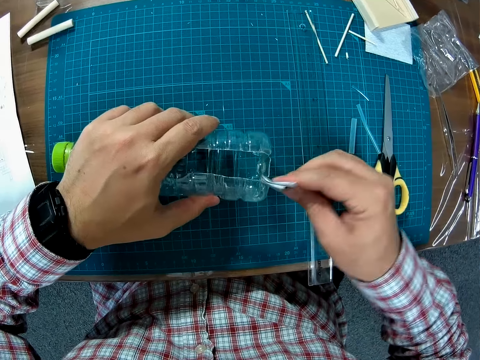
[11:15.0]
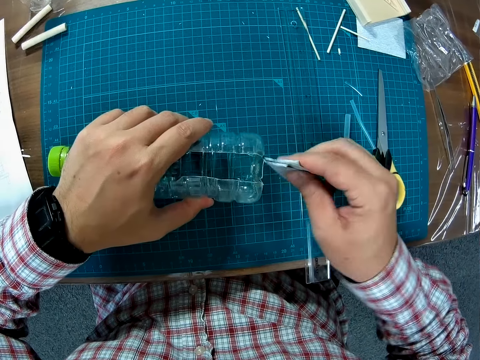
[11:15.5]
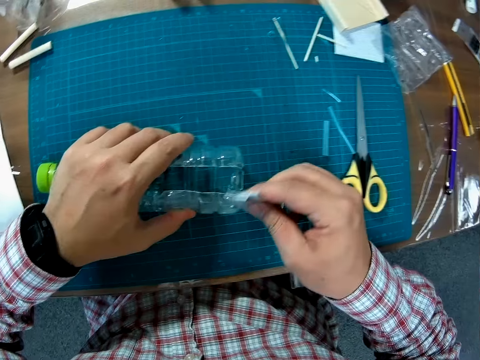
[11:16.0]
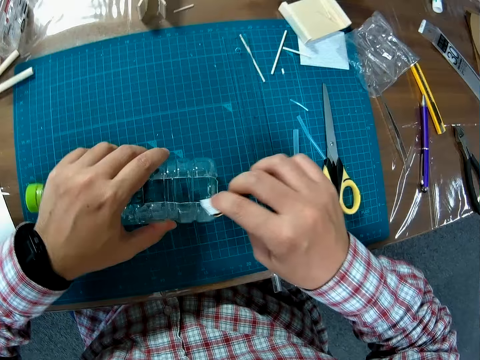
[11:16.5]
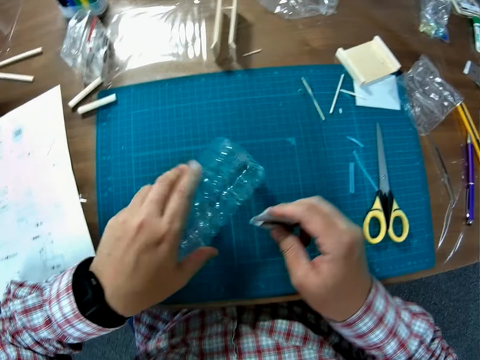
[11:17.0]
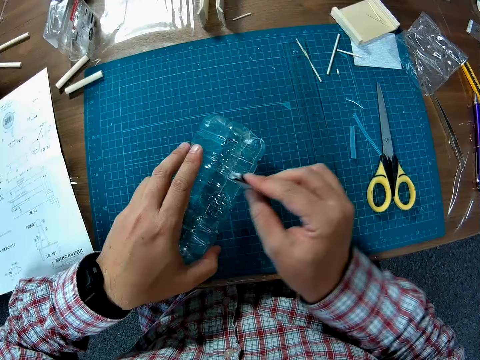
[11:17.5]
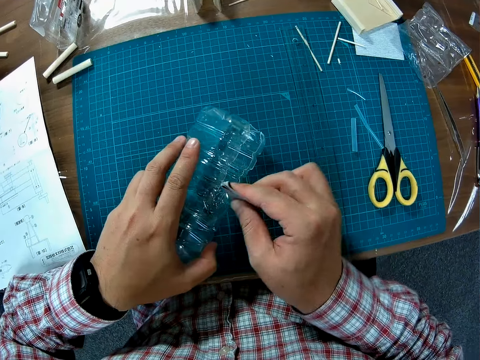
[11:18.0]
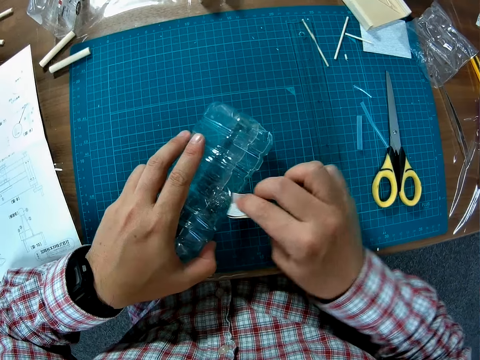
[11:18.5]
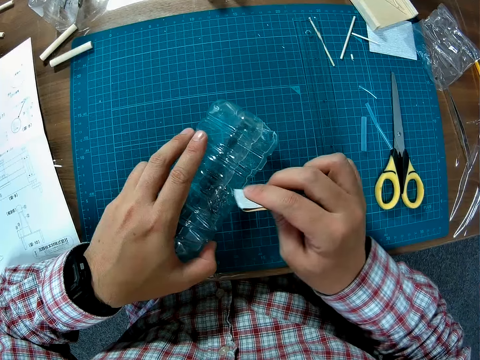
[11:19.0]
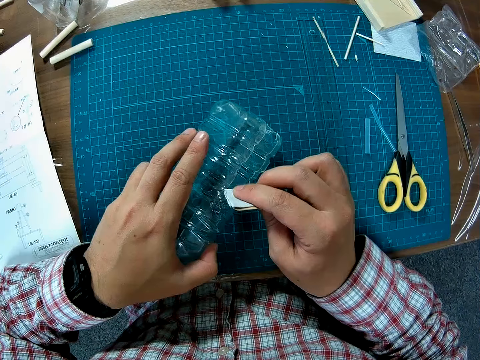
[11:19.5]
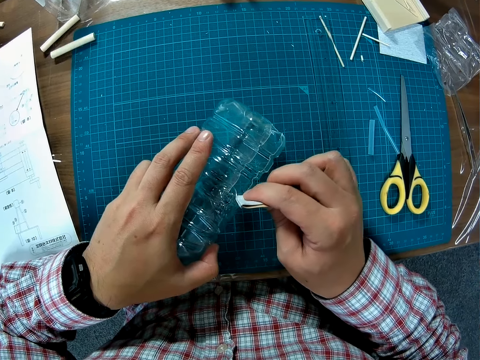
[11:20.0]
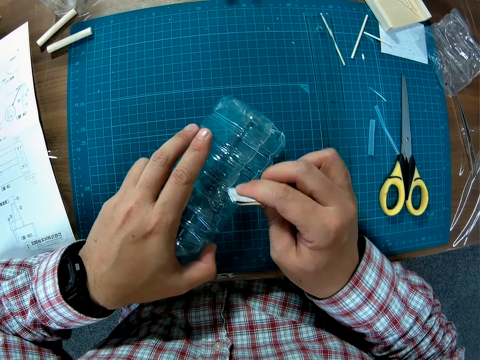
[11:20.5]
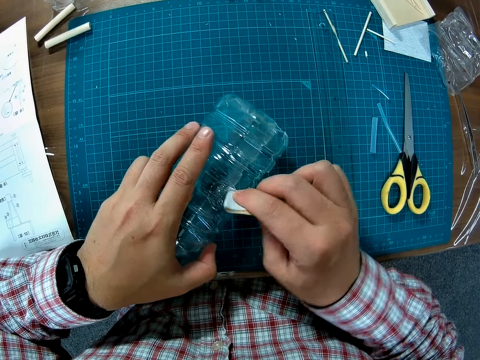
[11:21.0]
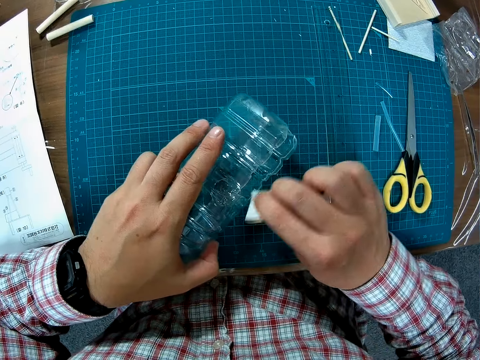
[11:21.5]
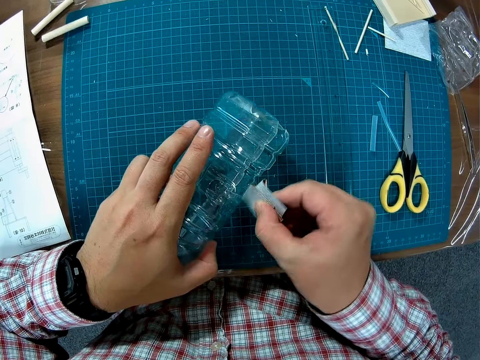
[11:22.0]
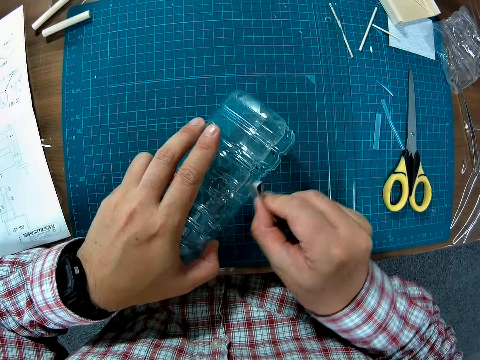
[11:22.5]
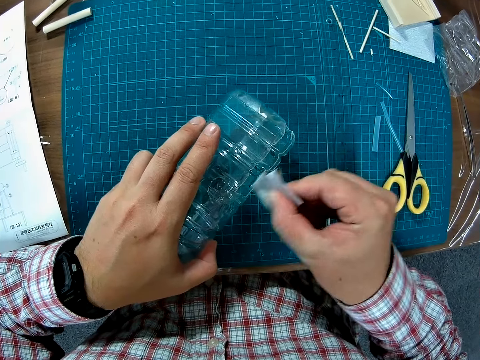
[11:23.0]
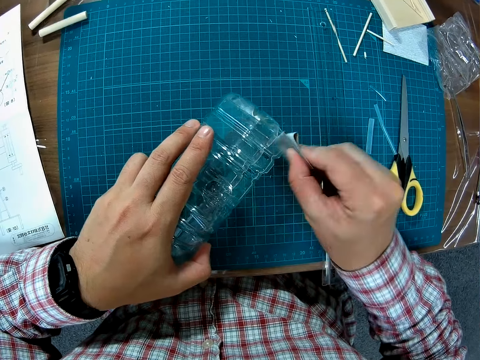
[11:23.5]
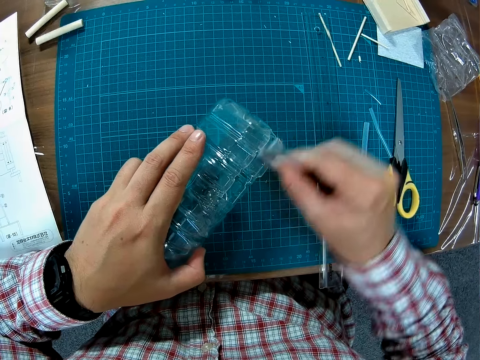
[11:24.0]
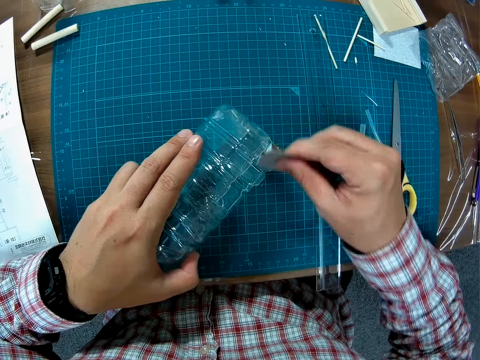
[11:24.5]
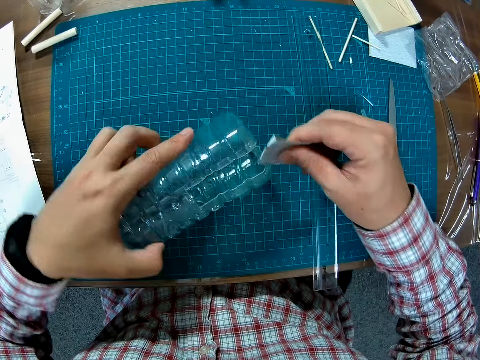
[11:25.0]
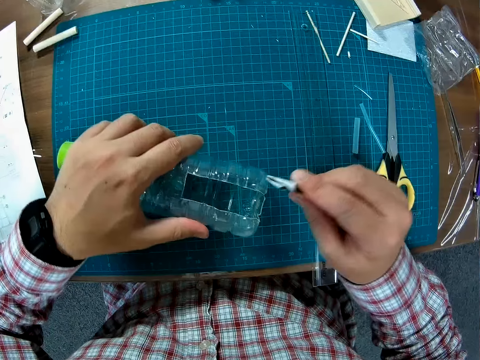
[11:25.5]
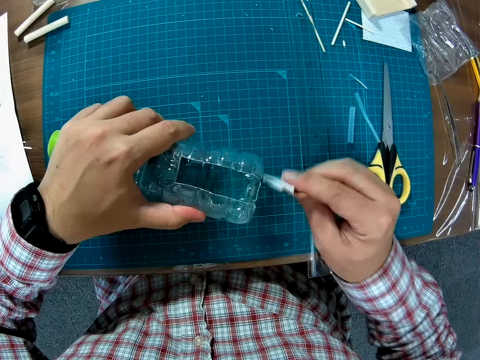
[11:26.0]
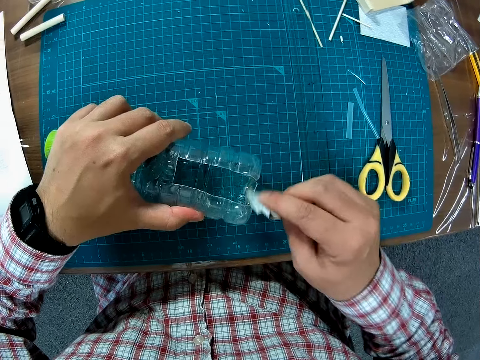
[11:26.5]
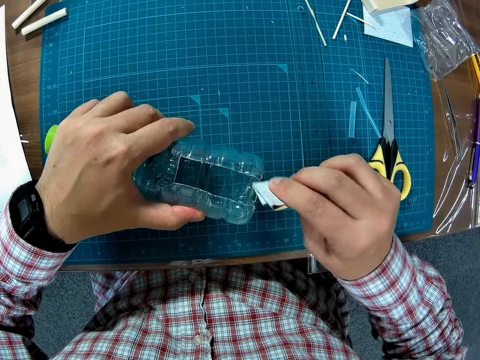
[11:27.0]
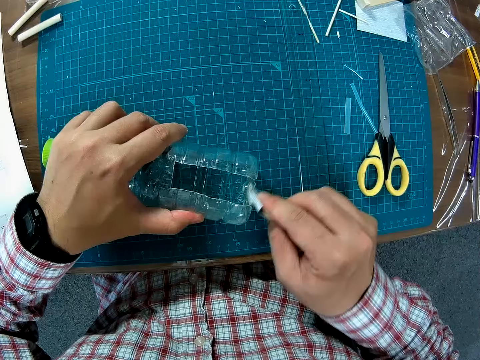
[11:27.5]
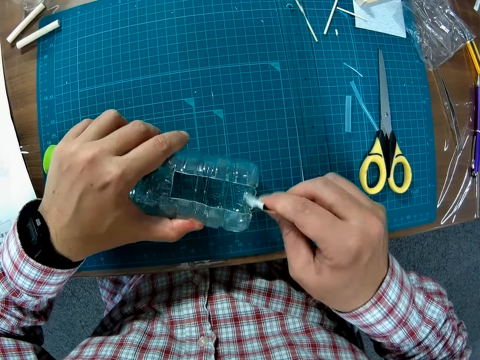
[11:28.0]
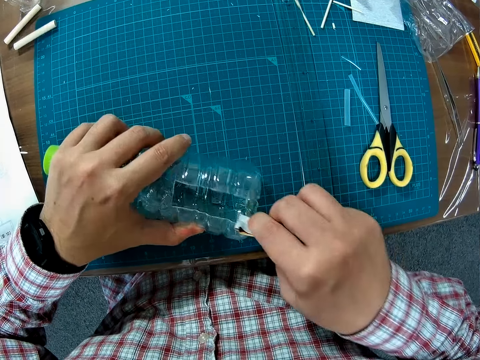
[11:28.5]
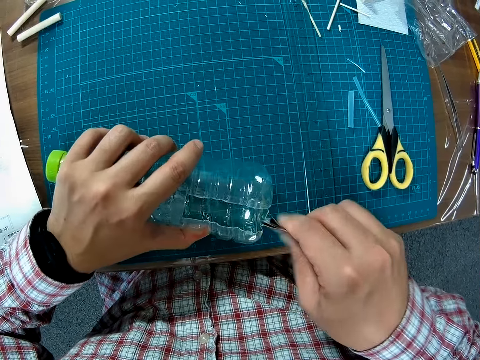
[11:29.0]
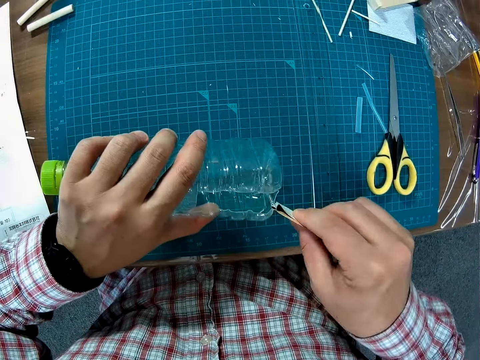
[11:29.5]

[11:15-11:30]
The camera wearer scratches the sandpaper on the bottle. They turn the bottle. They scratch the sandpaper on the bottle. They turn the bottle. They scratch the sandpaper on the bottle.

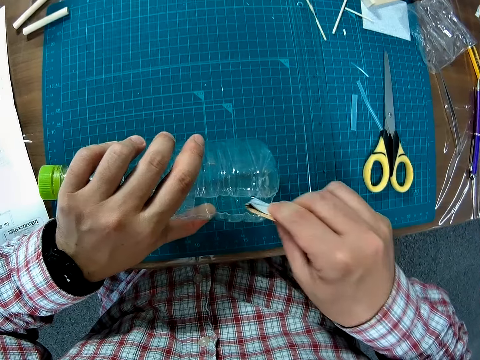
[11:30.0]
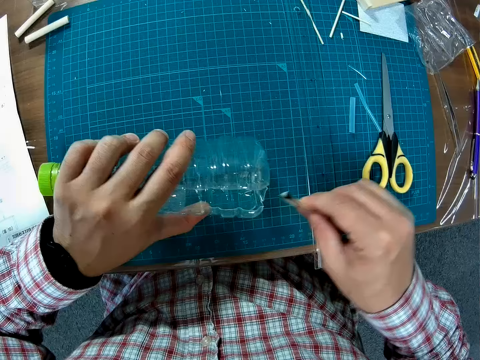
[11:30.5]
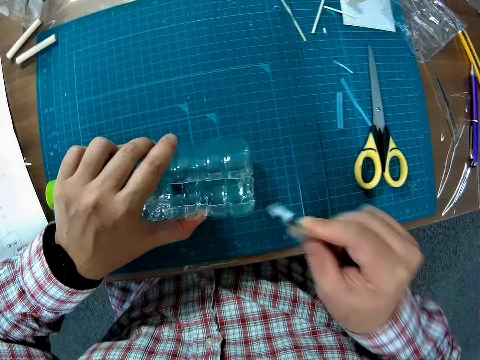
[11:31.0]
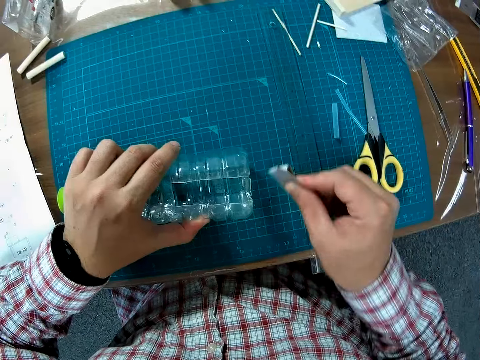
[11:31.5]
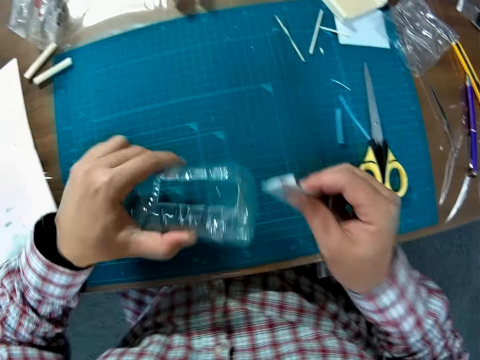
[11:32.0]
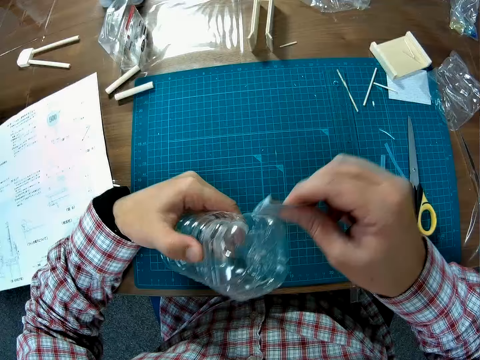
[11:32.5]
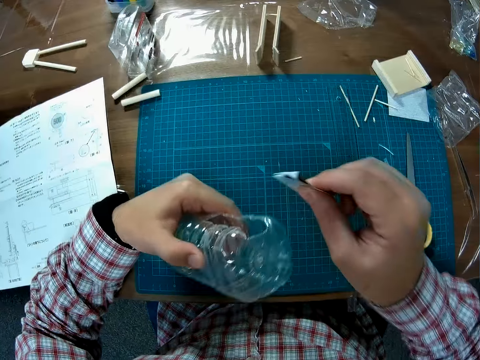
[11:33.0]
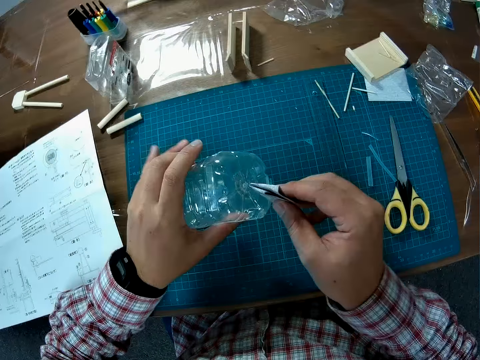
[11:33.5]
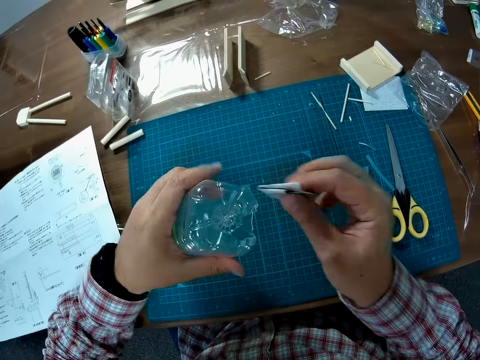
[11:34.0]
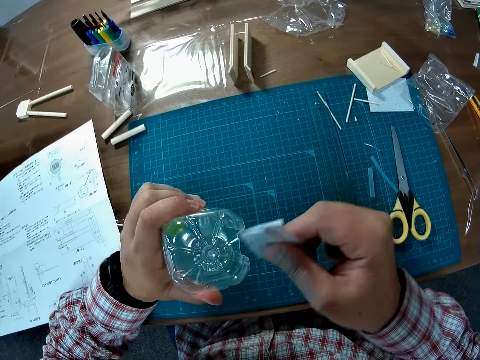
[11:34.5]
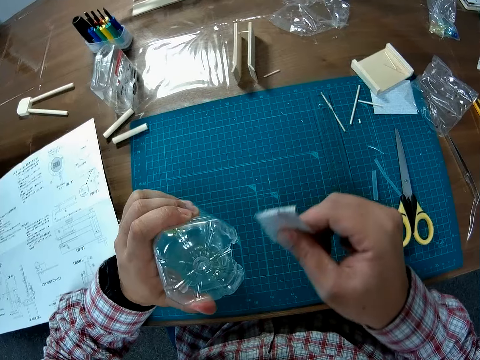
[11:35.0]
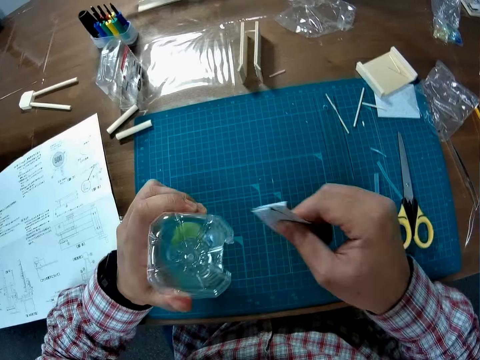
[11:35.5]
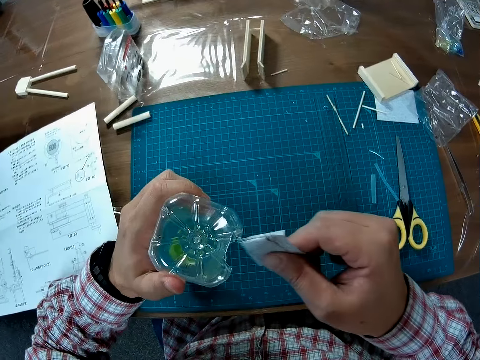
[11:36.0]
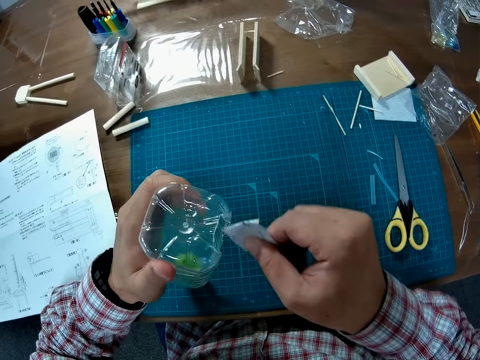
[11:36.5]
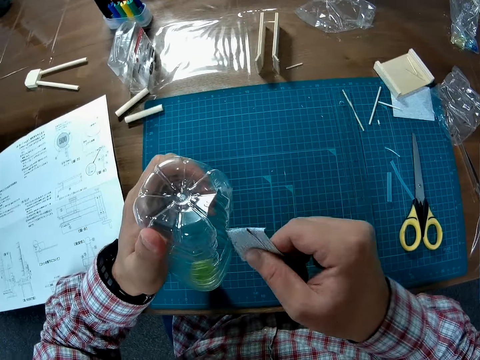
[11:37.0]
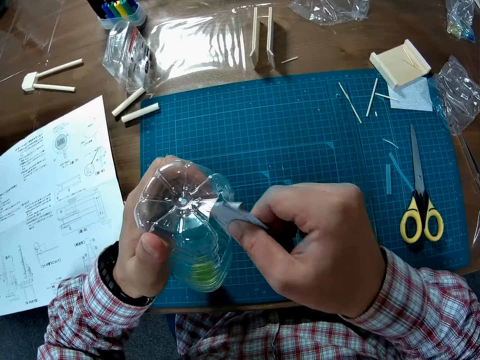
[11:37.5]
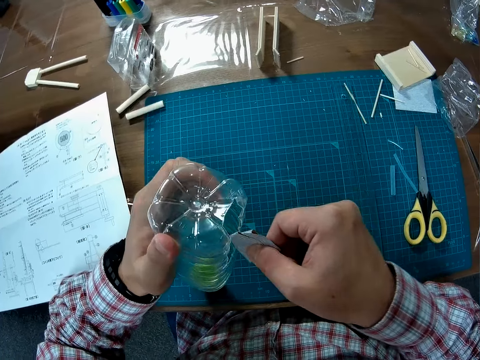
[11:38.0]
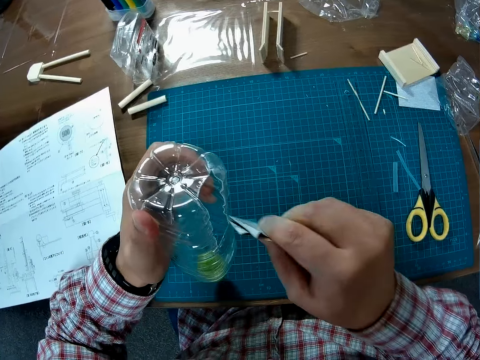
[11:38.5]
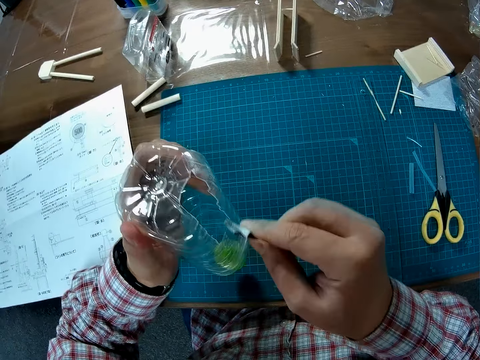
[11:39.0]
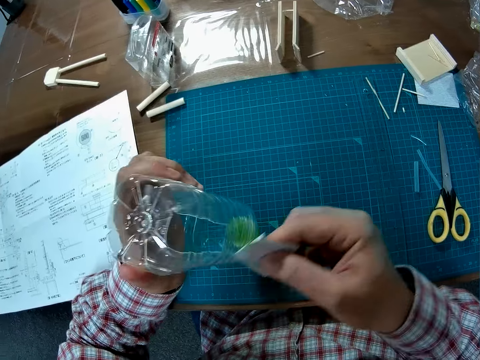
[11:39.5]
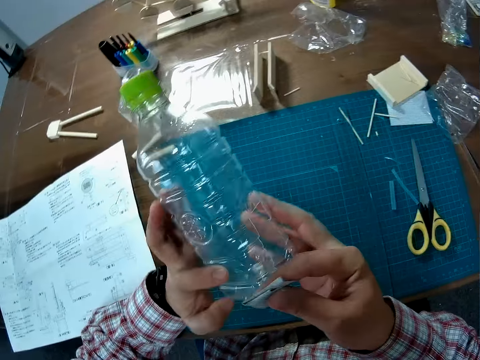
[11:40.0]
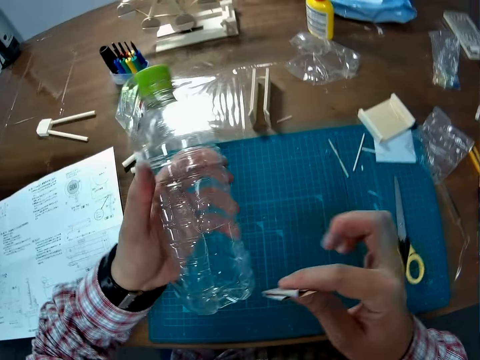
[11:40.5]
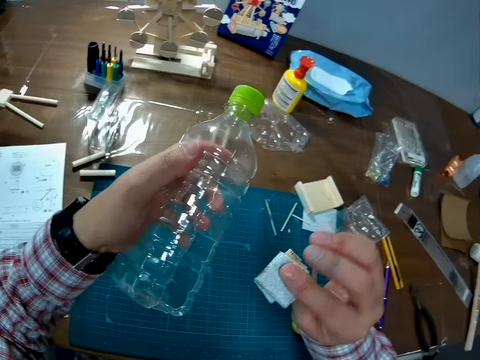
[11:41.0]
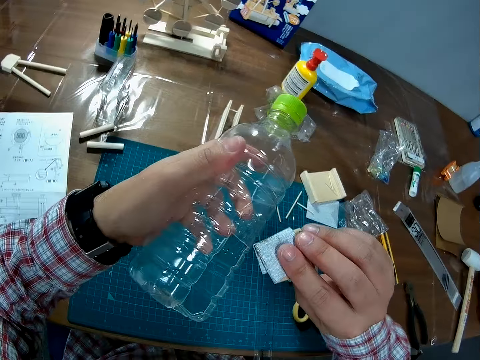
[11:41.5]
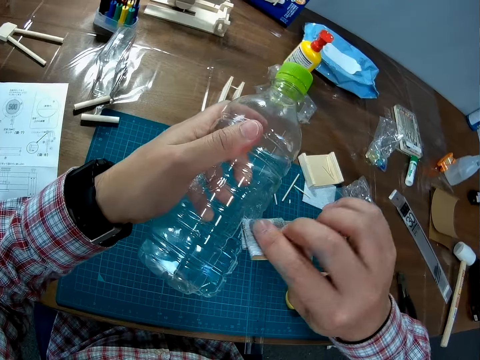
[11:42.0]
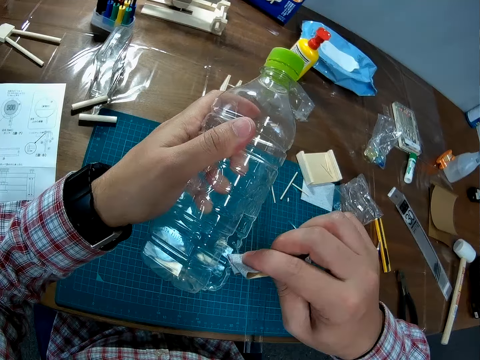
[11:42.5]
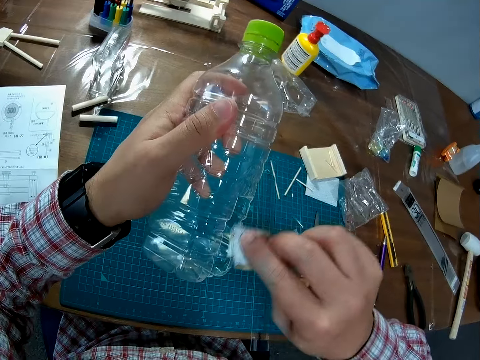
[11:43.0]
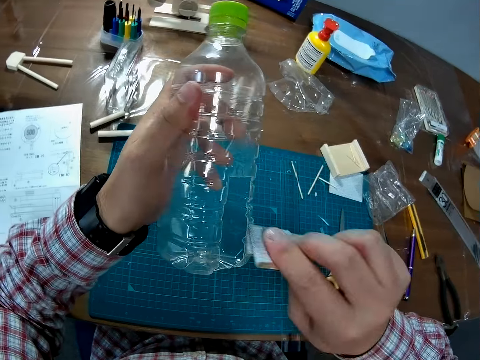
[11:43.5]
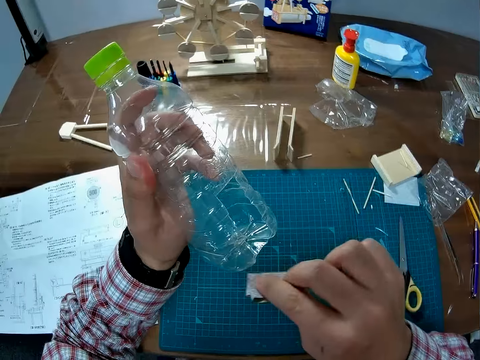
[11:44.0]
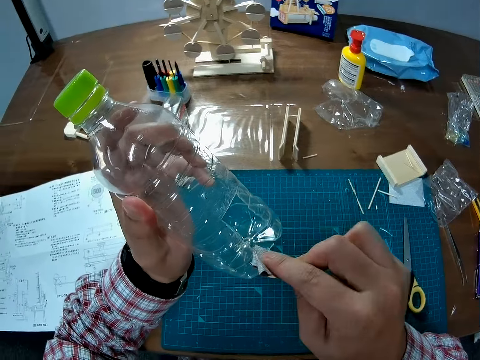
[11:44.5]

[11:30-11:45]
The camera wearer turns the bottle. They scratch the sandpaper on the bottle. They turn the bottle. They scratch the sandpaper on the bottle. They turn the bottle. They scratch the sandpaper on the bottle. They turn the bottle. They scratch the sandpaper on the bottle.
